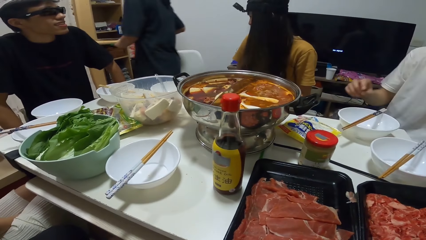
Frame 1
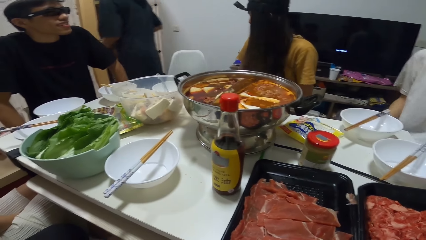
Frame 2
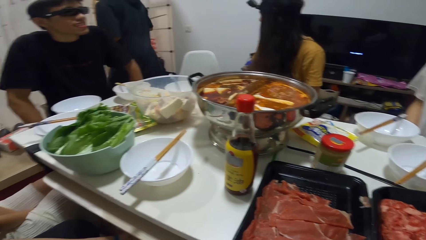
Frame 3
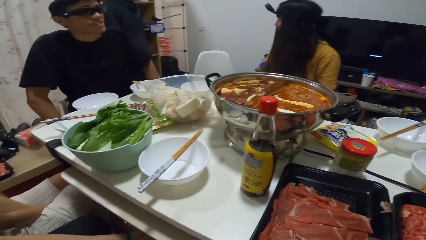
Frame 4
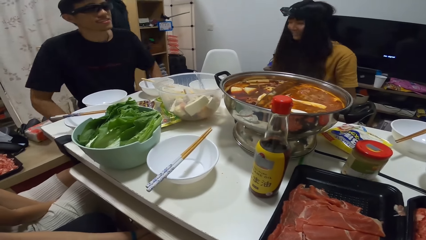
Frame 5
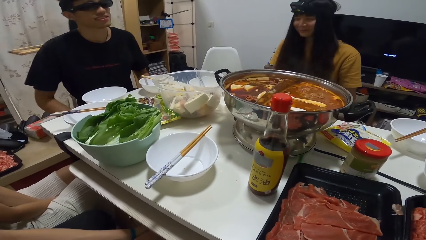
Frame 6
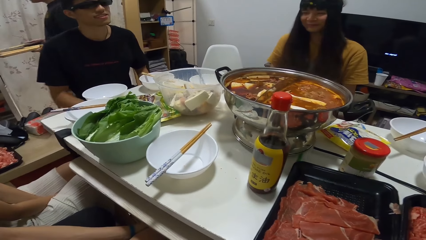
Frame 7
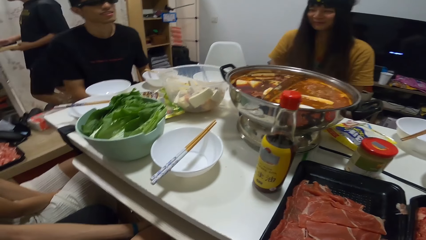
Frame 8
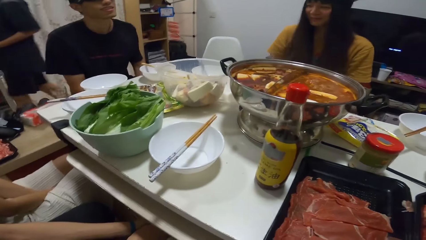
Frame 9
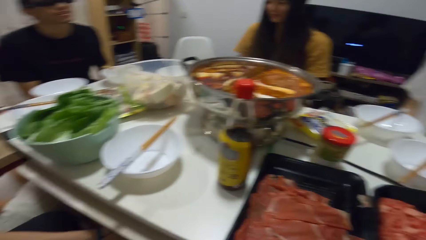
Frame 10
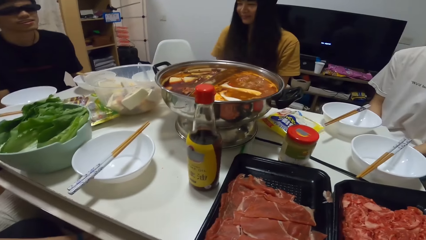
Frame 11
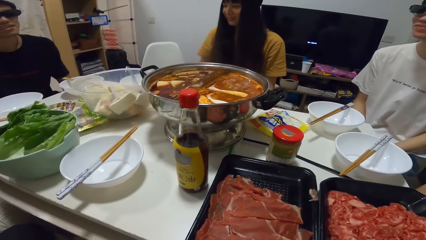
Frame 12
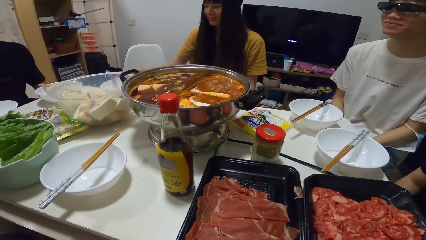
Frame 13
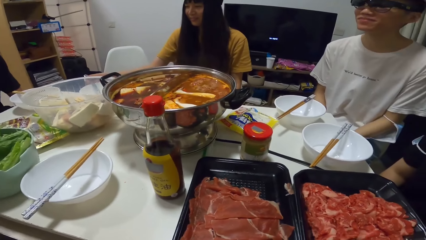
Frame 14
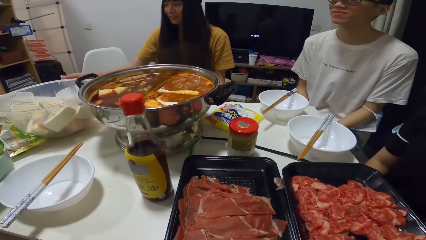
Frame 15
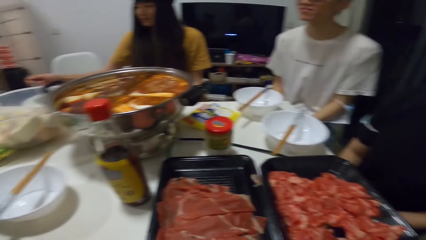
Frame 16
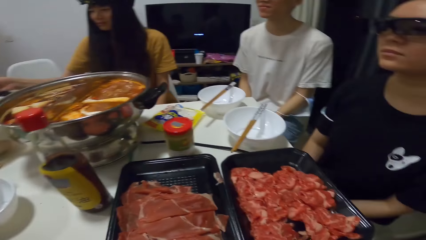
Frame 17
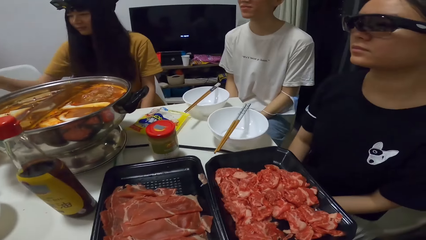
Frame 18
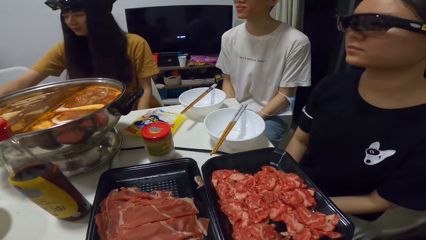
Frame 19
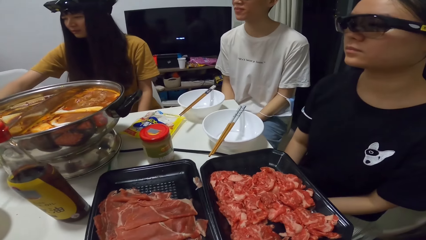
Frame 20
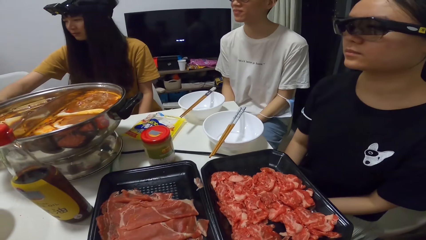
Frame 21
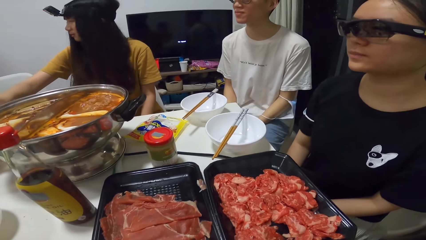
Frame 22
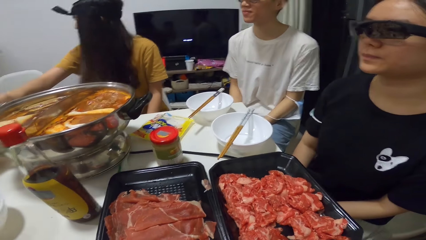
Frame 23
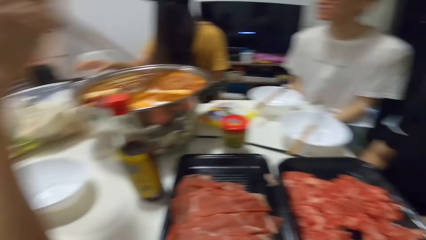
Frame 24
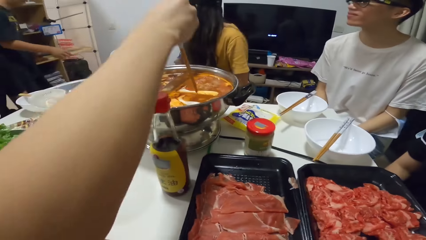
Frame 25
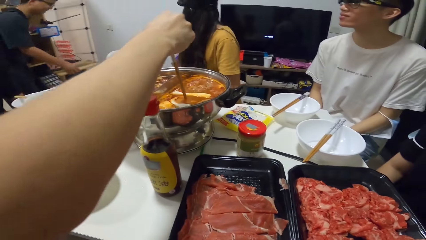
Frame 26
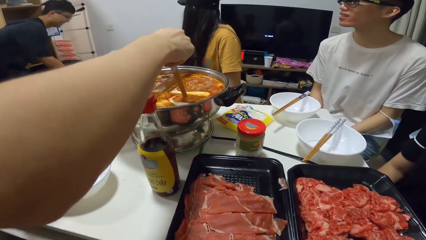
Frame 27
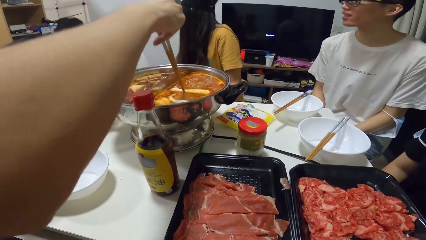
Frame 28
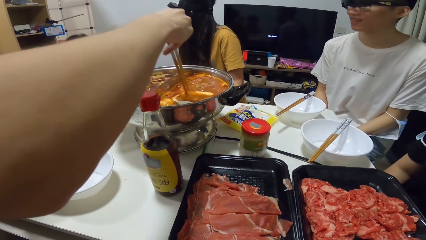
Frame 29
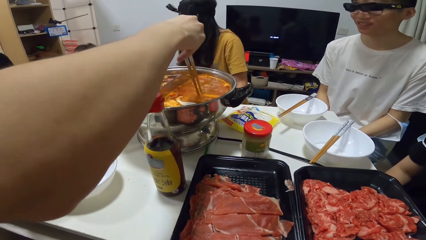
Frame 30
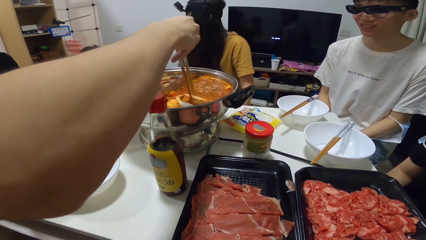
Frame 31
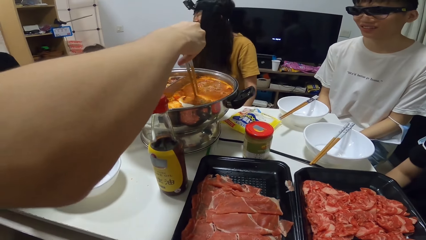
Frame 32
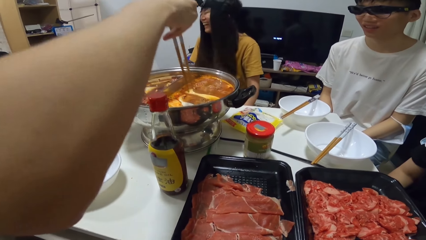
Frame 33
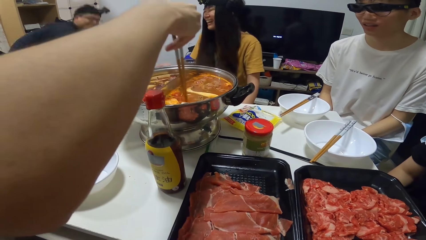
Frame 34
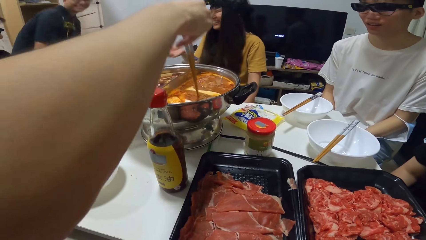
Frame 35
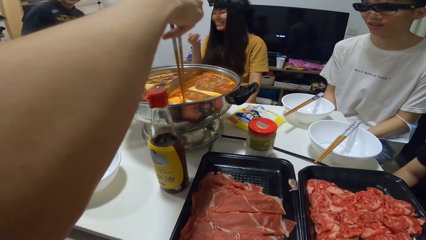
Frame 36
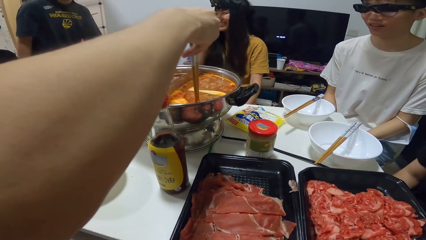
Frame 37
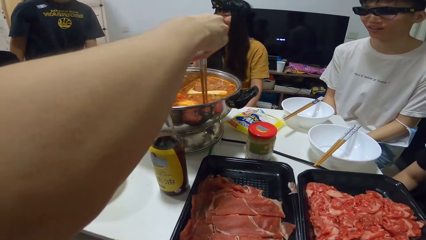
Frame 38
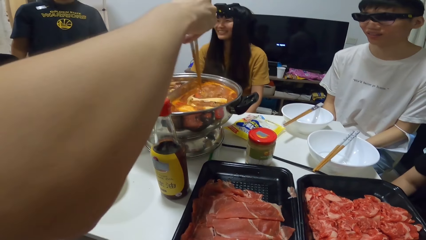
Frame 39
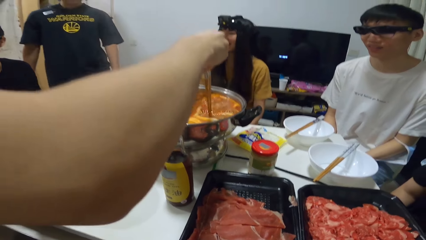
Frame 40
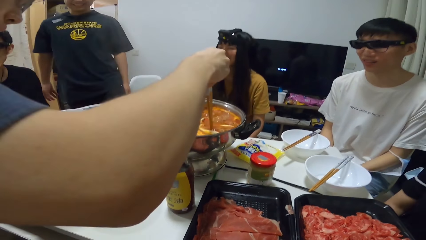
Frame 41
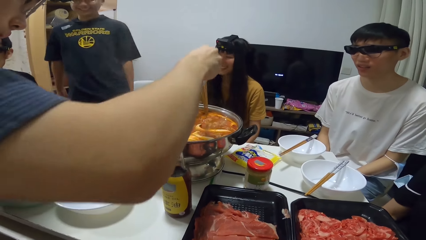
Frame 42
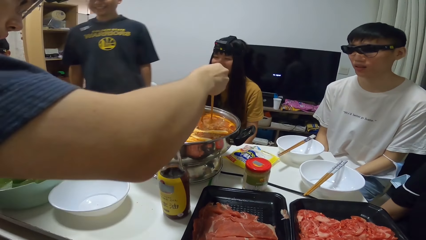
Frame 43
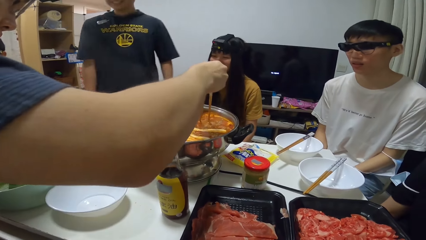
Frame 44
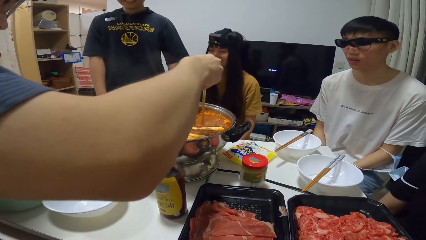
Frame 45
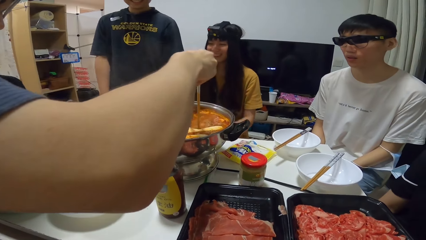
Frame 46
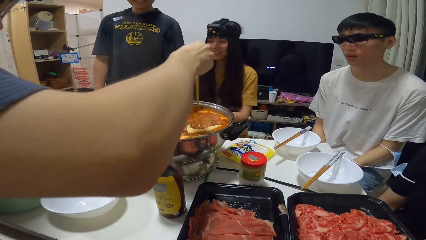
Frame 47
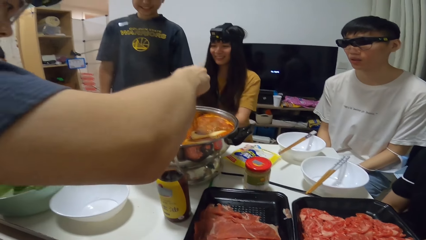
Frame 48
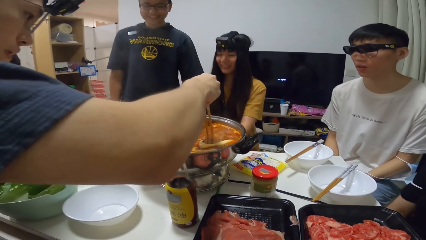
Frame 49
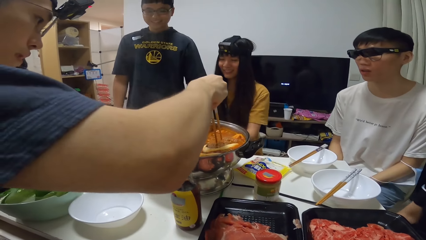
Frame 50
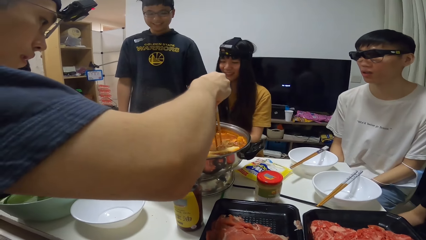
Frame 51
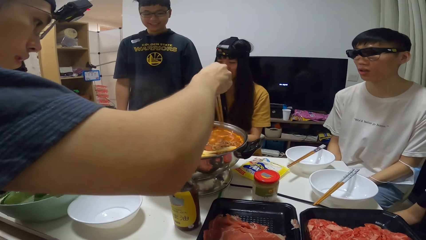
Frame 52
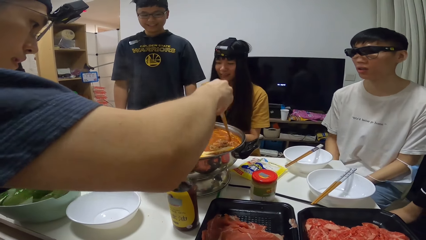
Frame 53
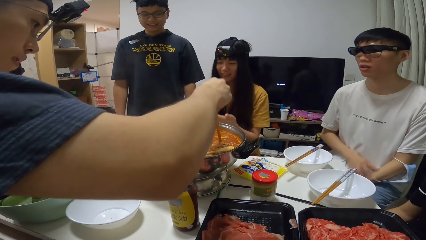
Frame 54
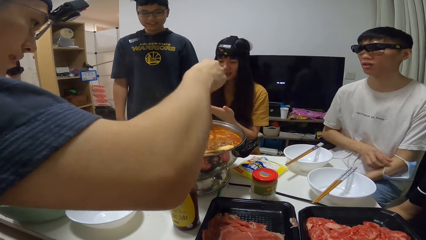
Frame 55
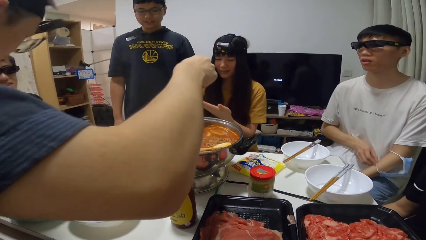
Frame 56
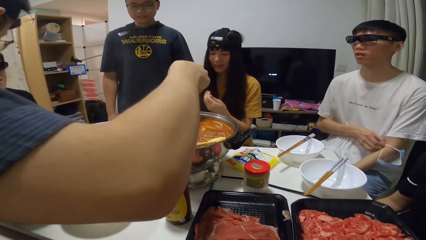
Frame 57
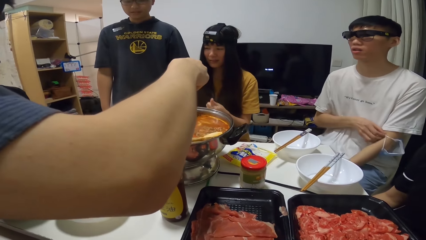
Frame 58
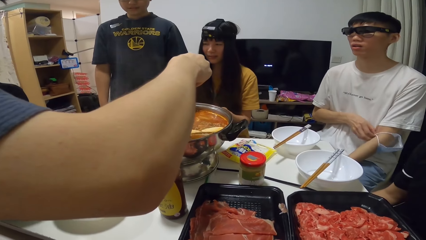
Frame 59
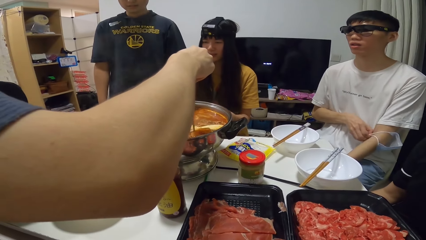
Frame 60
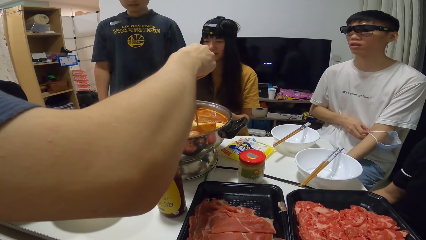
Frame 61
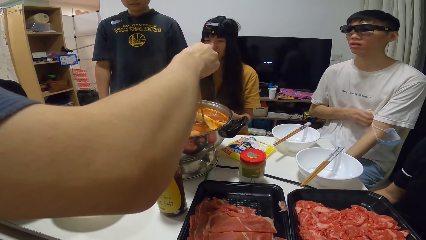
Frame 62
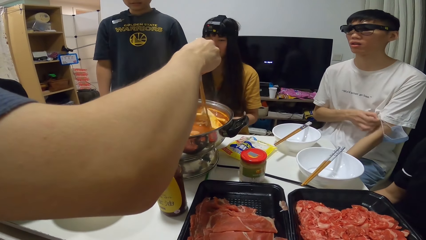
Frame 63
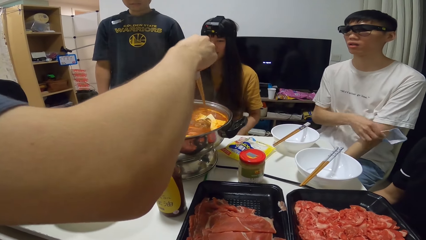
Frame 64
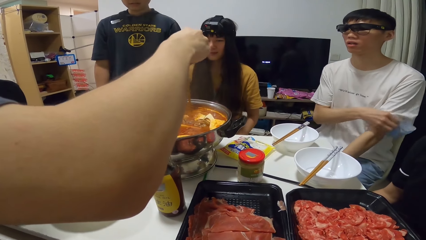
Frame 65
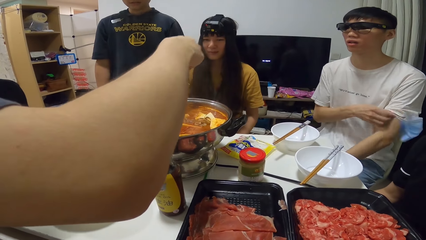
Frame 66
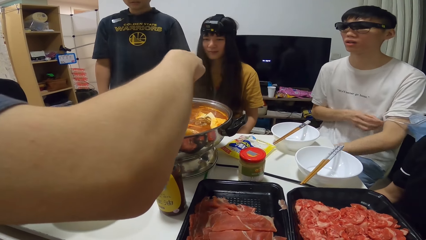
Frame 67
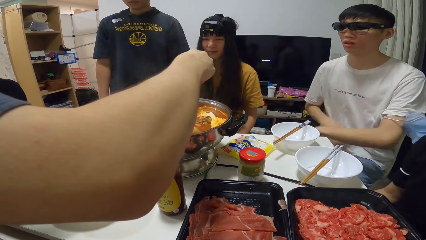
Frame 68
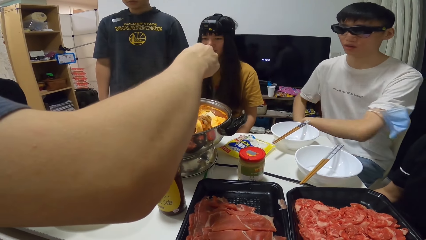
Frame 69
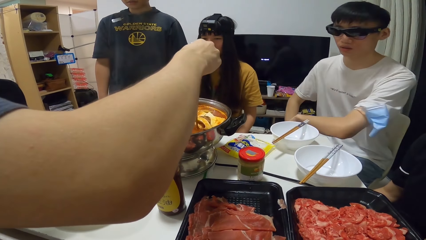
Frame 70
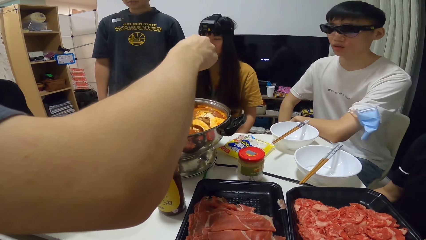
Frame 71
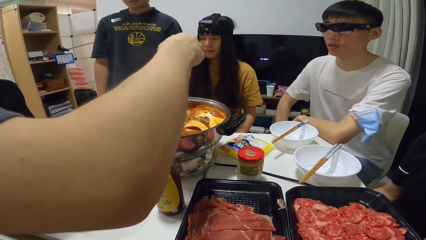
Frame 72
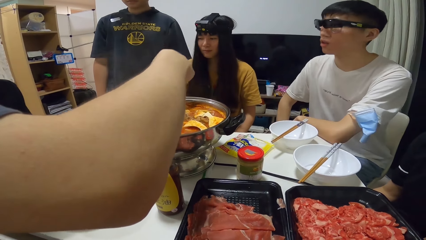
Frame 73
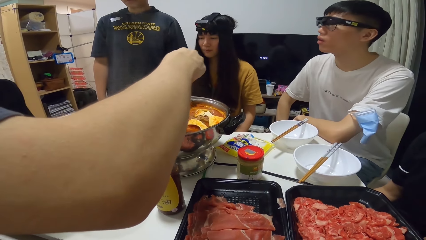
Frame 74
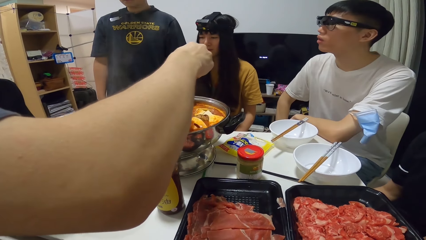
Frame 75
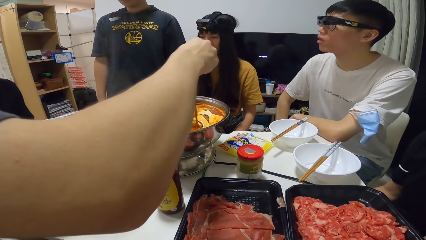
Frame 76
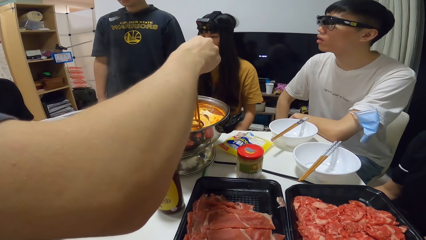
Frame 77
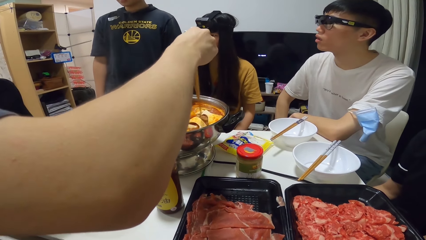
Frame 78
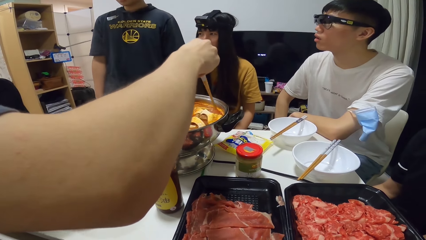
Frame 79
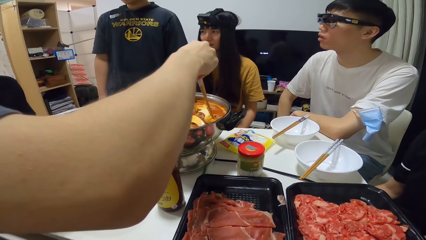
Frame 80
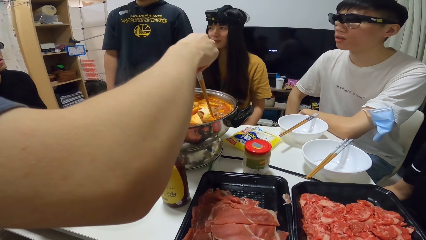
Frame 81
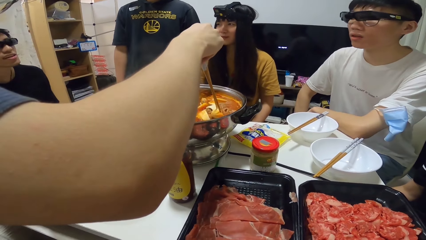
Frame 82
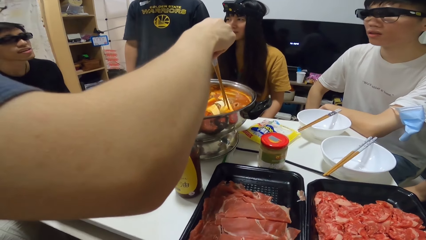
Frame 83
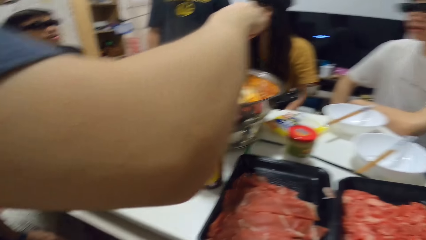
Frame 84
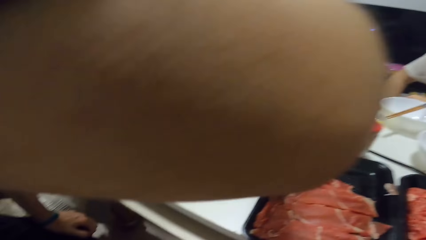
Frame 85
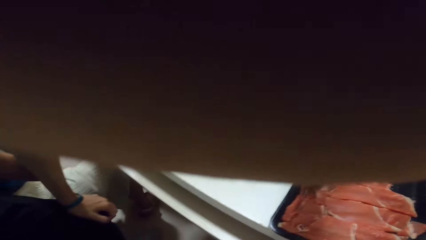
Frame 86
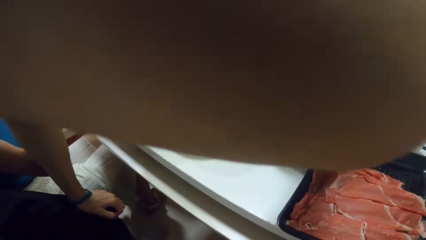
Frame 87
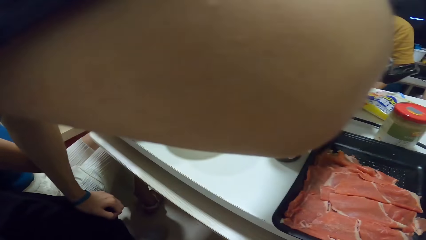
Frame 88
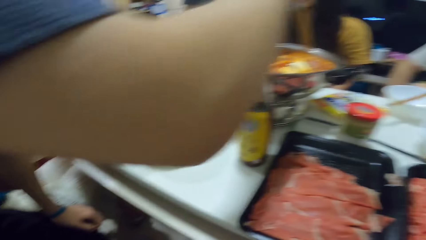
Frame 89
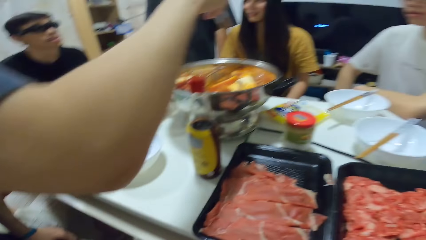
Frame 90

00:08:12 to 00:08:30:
A person places the dish on the table. Another person walks around. The first person stares at the food on the table. Another person stares at the food on the table. A man stirs the food in the pot with the chopsticks in his right hand. The second person places the chopping board on the floor, stands beside the table and stares at the food on the table. The first person touches the face mask and places a hand on the table.
